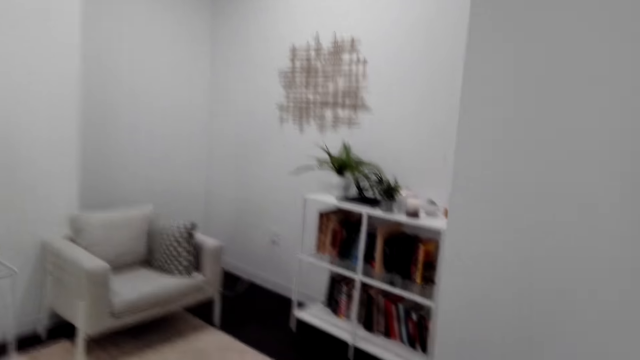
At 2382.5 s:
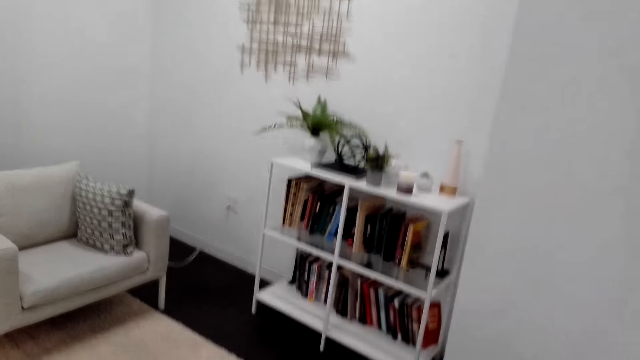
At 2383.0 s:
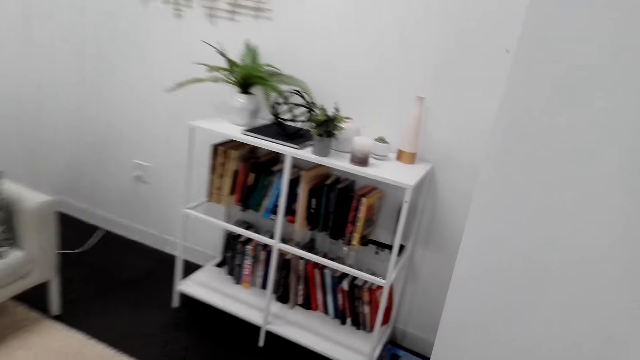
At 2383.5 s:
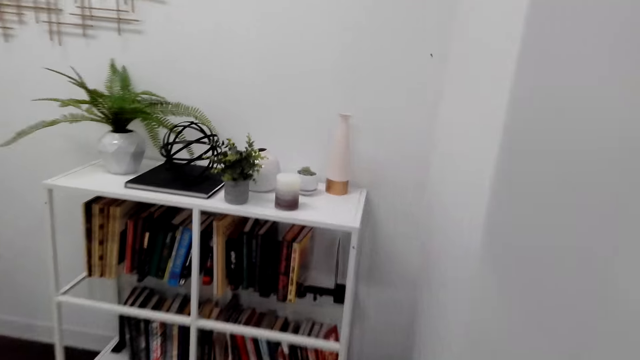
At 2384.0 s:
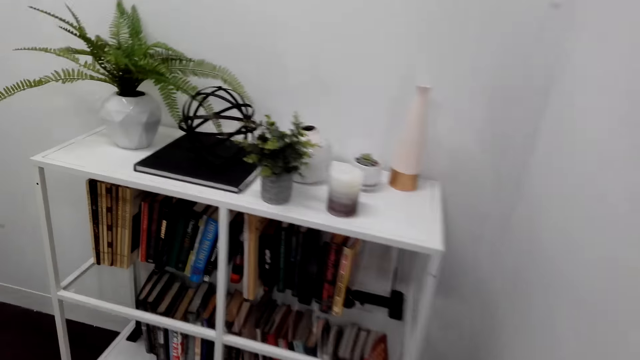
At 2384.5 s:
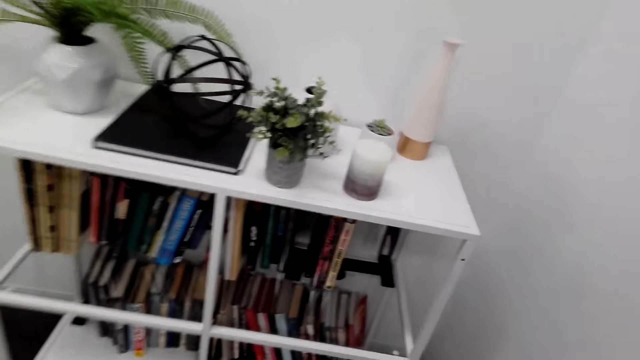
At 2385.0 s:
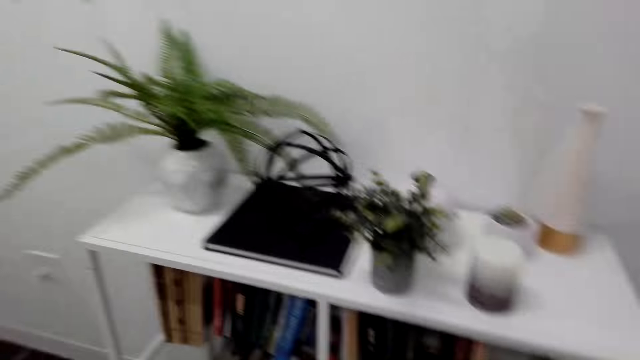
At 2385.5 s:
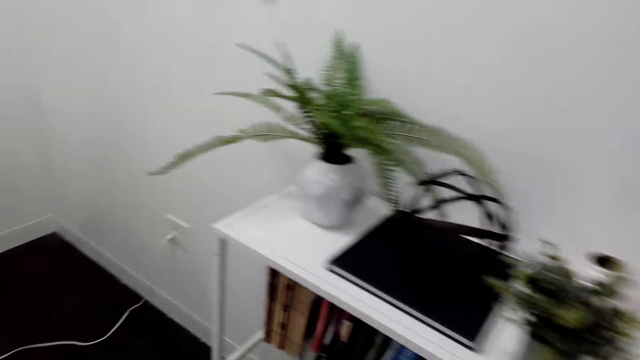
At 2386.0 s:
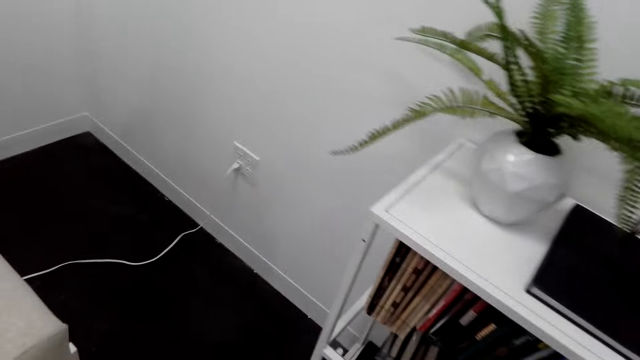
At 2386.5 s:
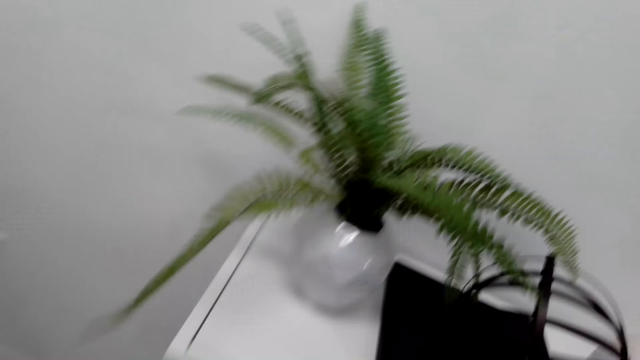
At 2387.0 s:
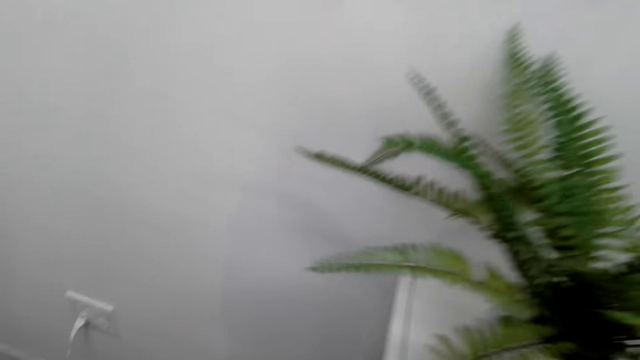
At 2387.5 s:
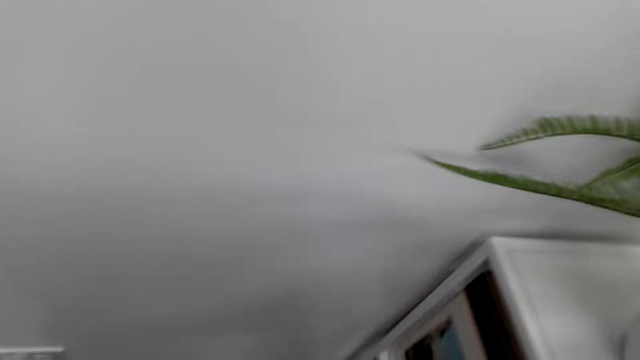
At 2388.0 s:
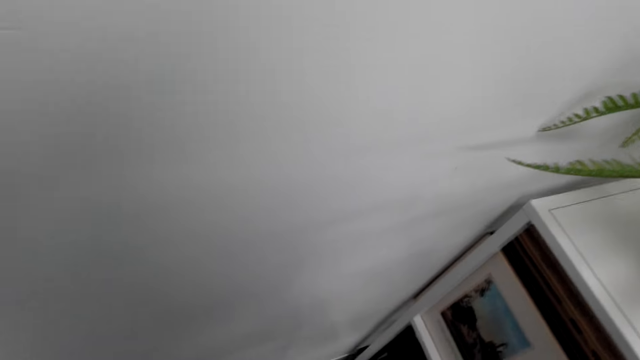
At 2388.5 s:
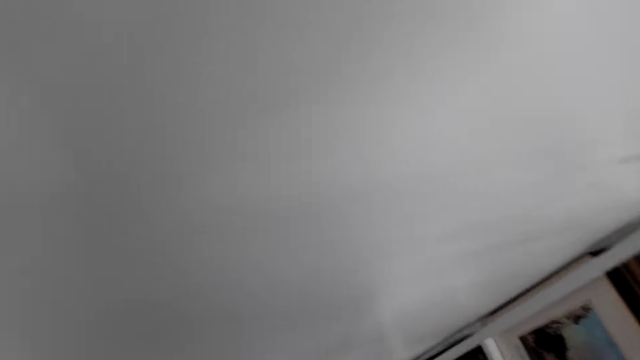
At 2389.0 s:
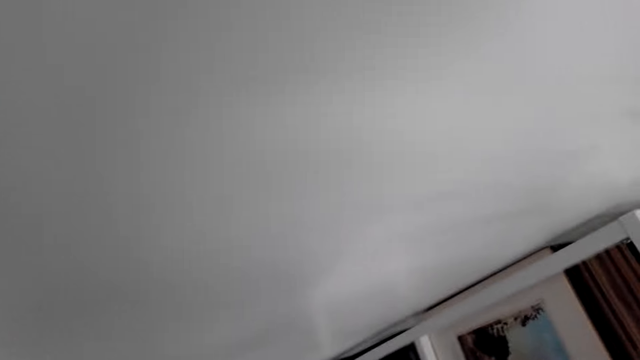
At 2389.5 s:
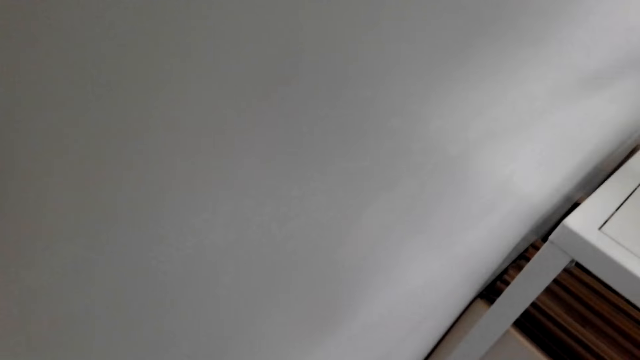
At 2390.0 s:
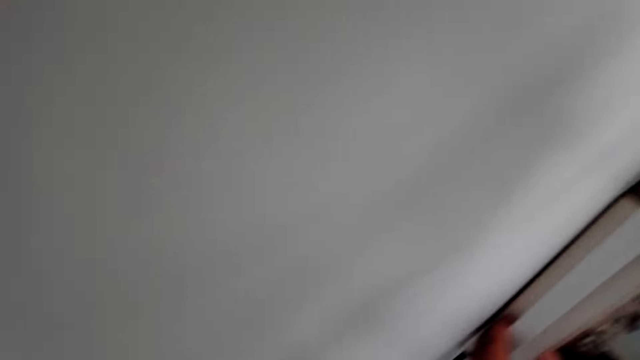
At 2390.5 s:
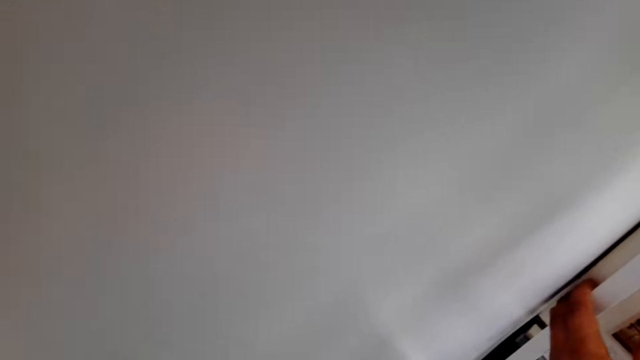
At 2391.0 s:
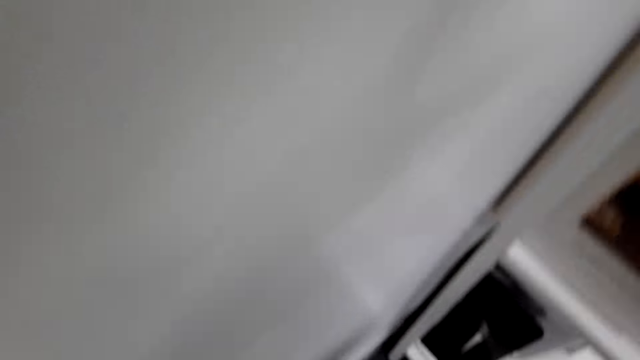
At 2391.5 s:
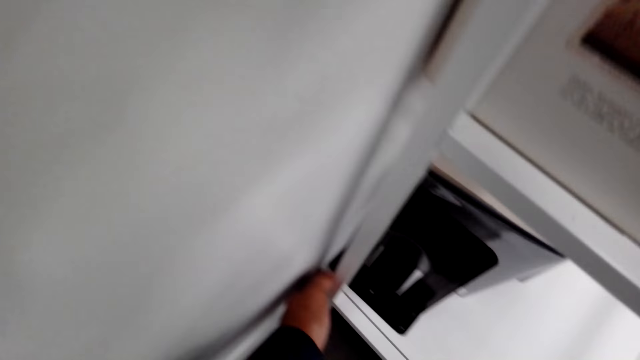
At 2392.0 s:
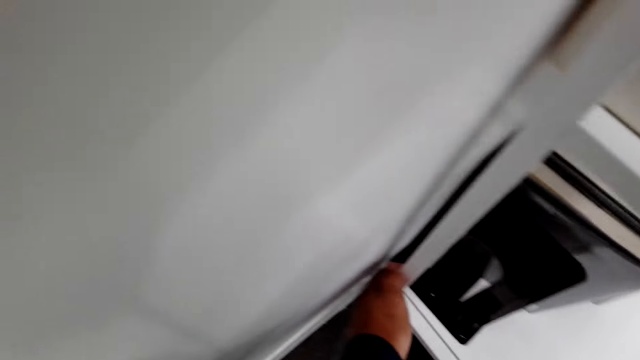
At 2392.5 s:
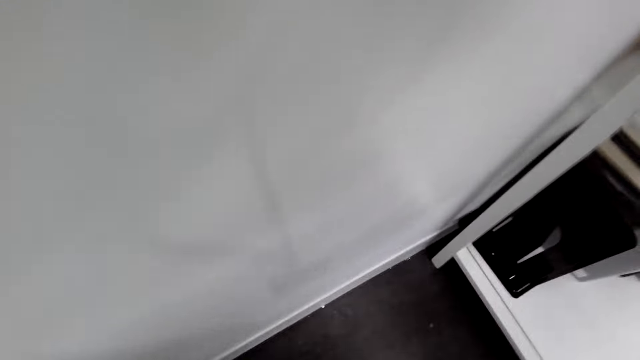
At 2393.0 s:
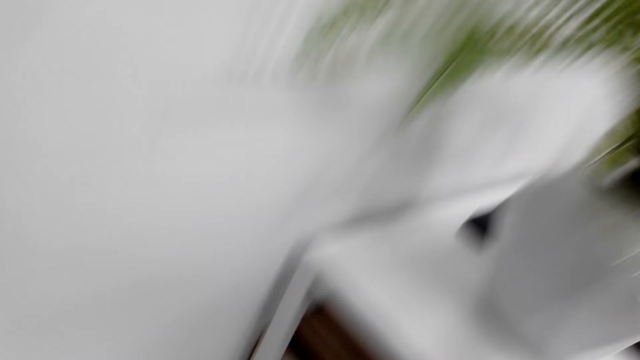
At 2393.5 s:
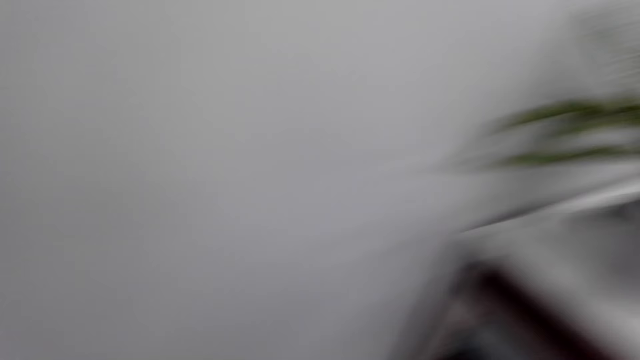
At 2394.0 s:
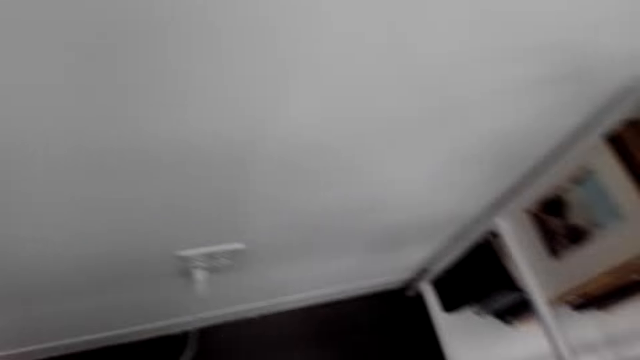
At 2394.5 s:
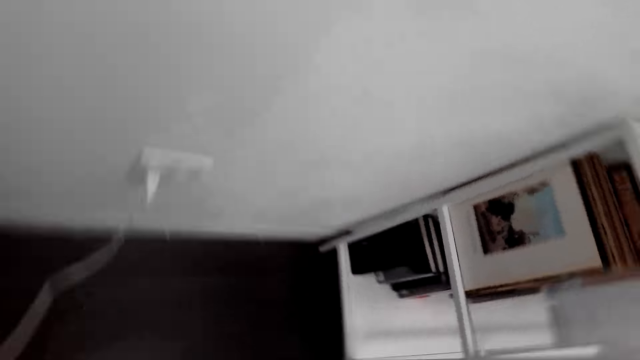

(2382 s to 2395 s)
The camera wearer stands by a book shelf. They bend down by the shelf in the study room. They look for something.

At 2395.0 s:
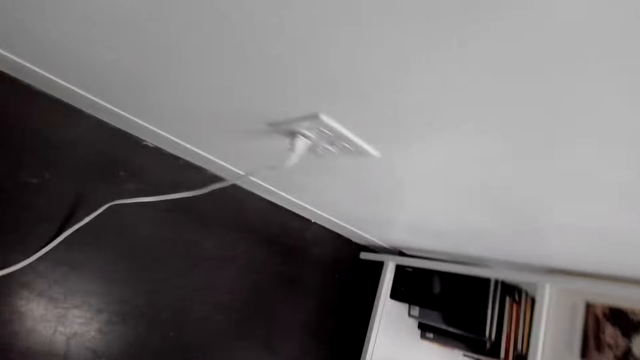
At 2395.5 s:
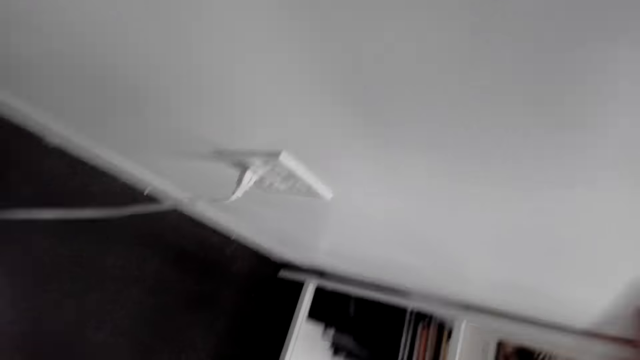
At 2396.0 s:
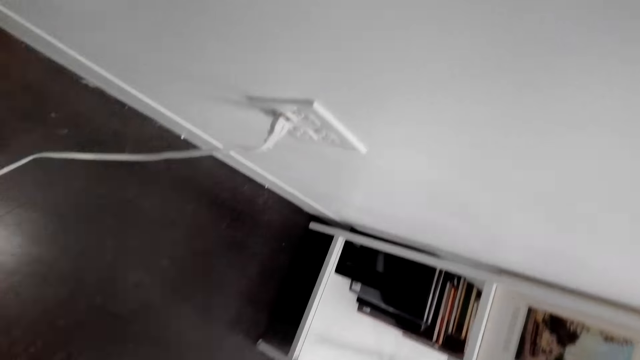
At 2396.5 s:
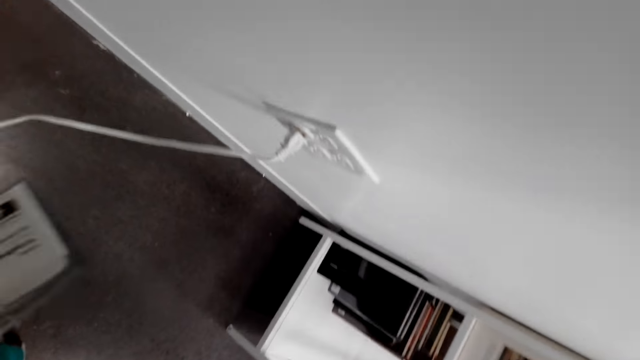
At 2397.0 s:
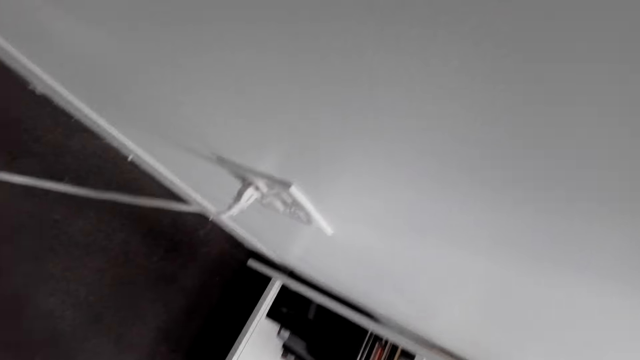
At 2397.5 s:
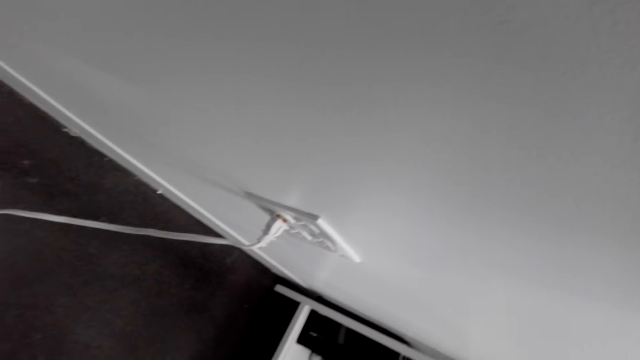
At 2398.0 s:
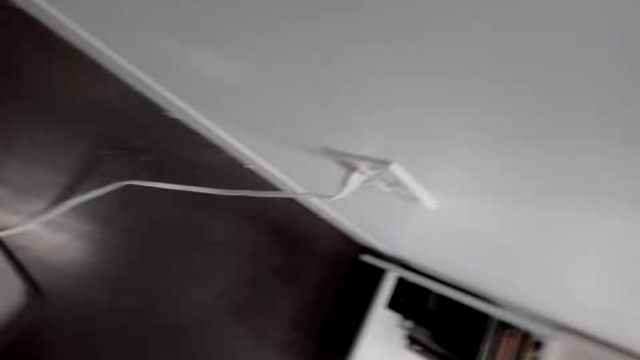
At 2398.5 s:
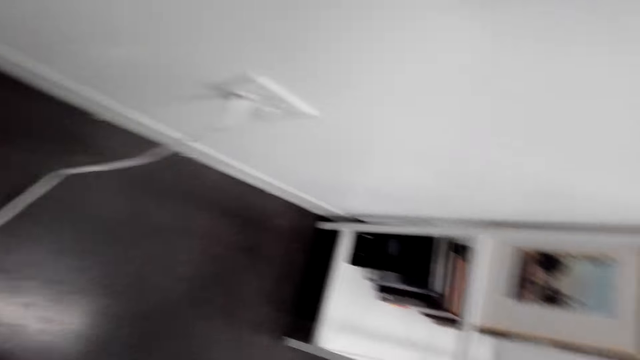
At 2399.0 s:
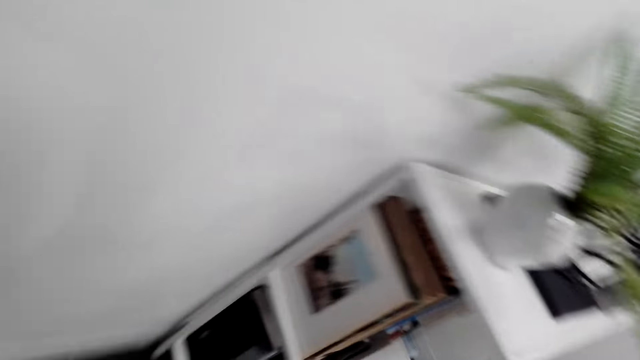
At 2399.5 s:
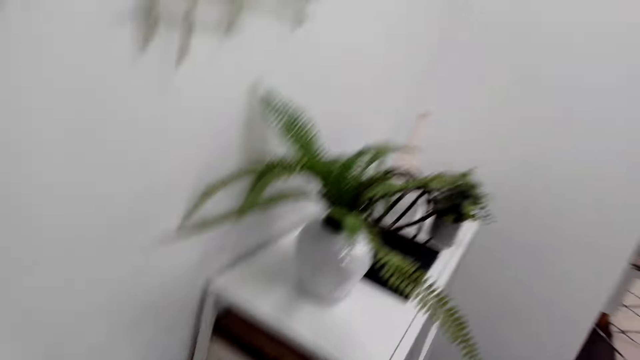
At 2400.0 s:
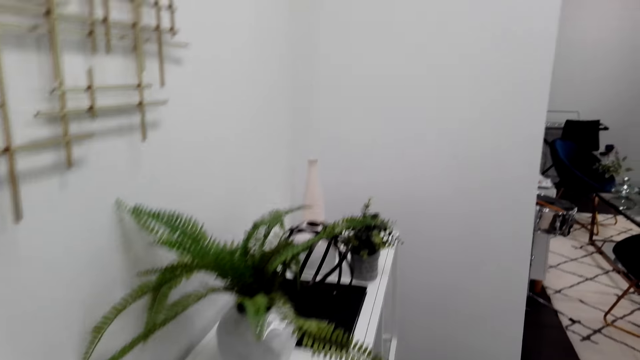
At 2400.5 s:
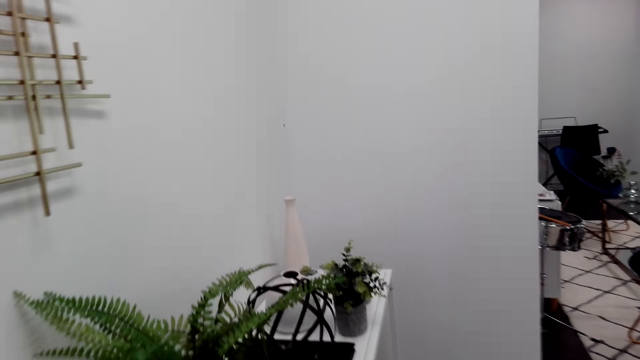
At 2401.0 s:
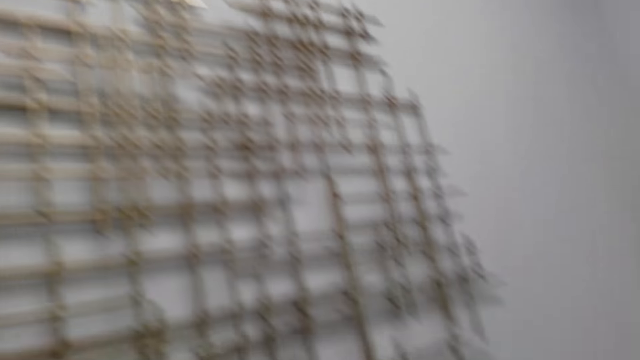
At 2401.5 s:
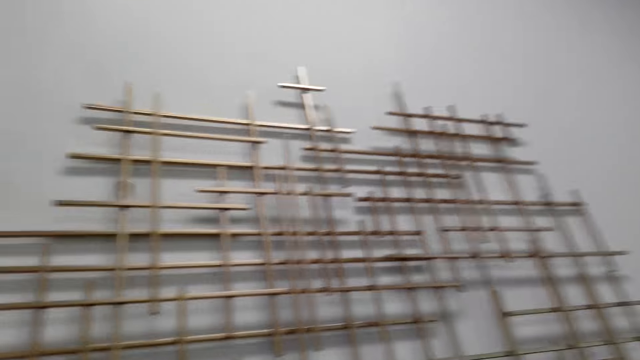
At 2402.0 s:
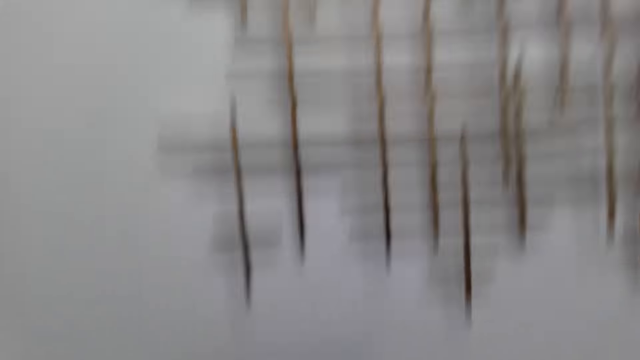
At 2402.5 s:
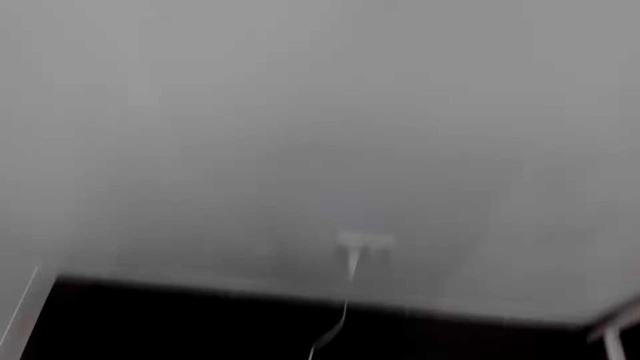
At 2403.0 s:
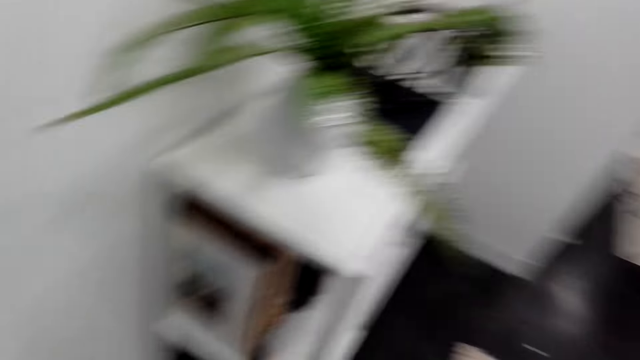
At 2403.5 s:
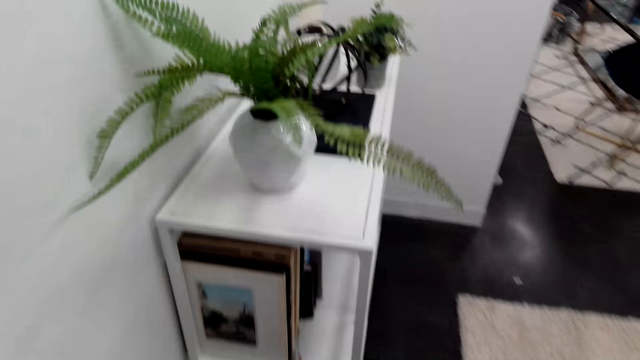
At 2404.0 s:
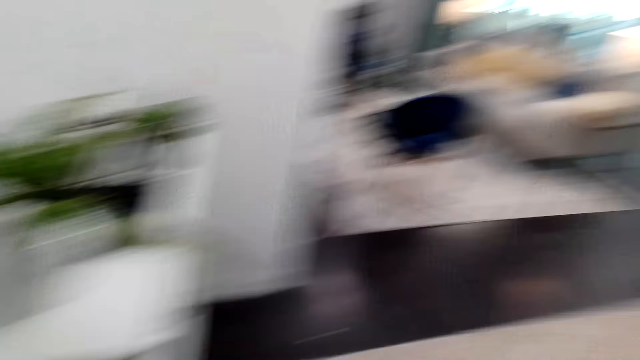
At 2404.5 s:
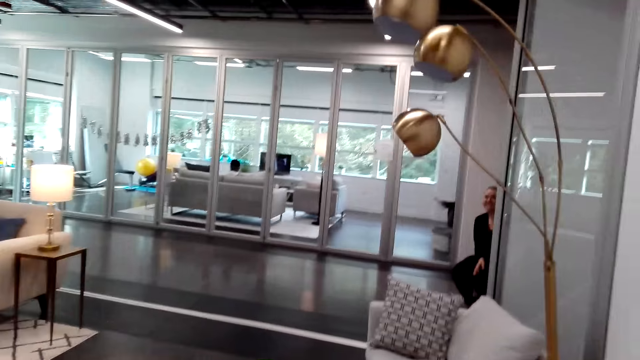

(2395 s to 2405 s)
The camera wearer gets on his feet in the study room.
